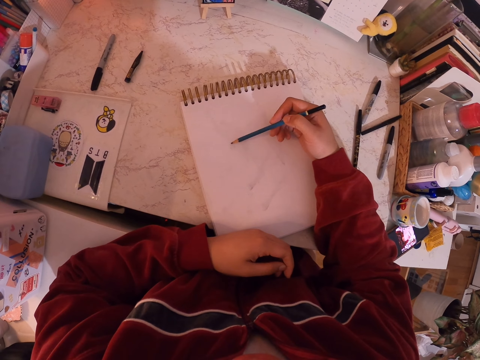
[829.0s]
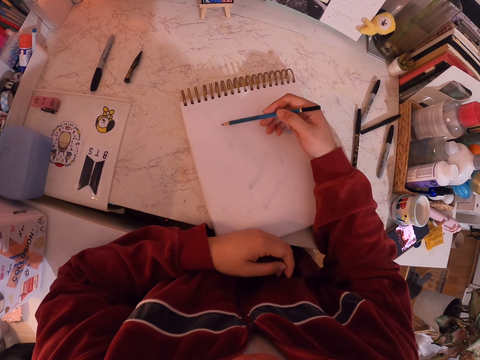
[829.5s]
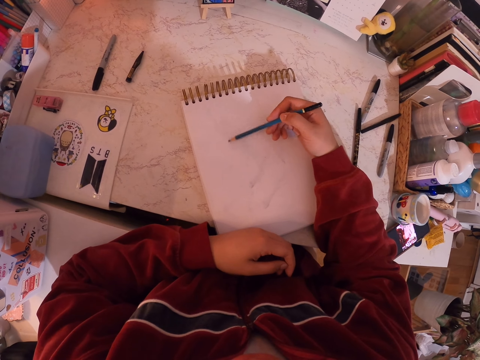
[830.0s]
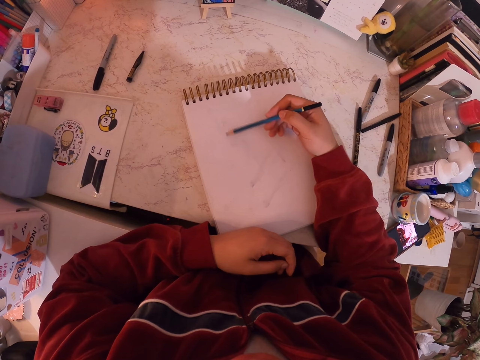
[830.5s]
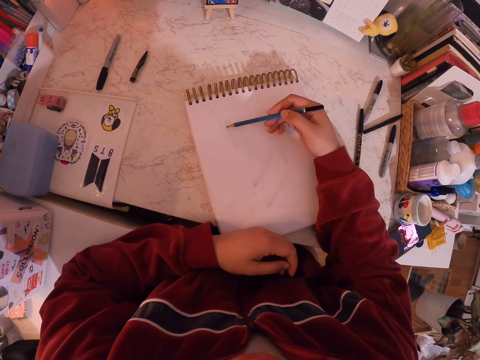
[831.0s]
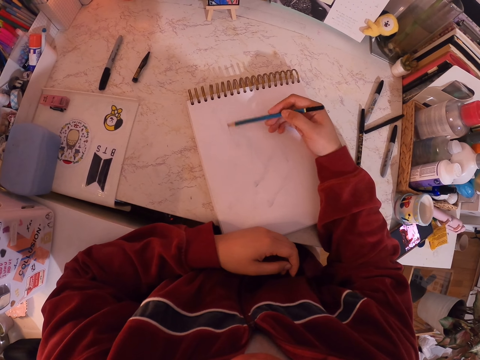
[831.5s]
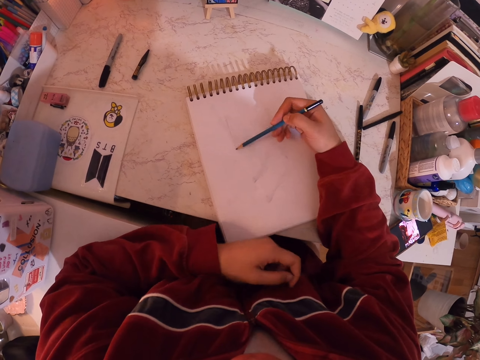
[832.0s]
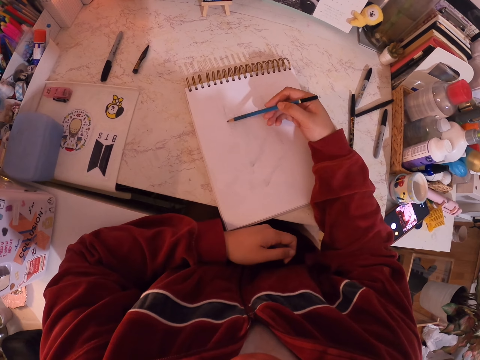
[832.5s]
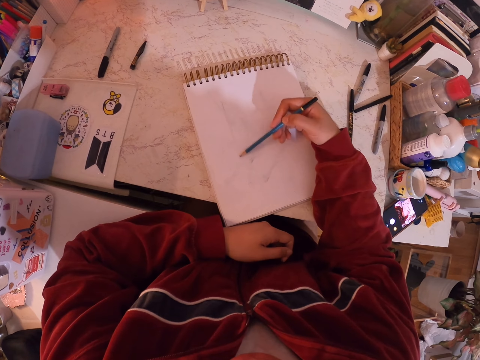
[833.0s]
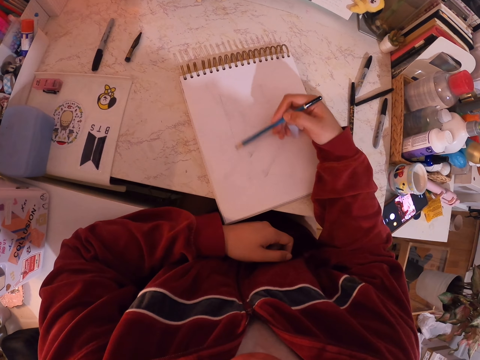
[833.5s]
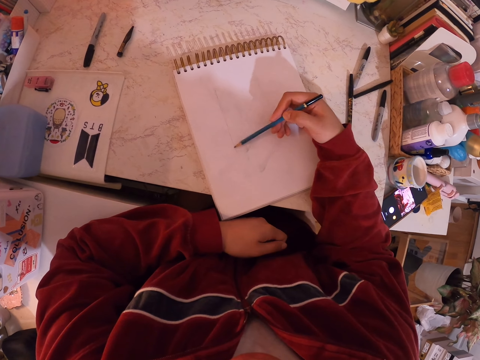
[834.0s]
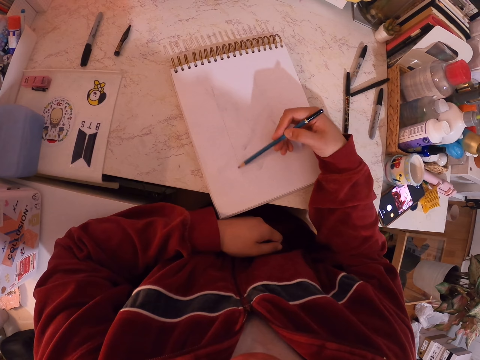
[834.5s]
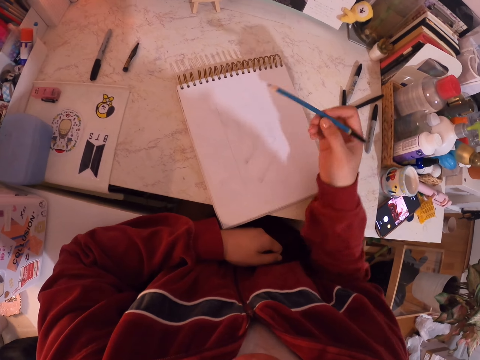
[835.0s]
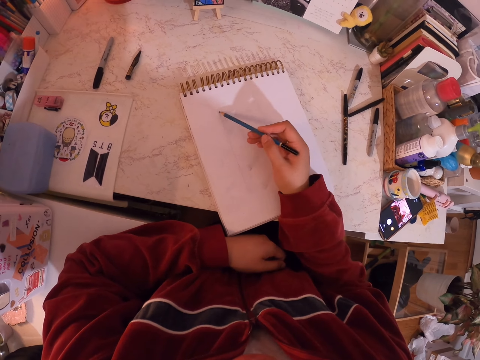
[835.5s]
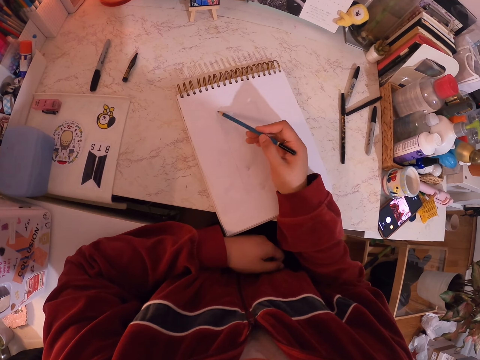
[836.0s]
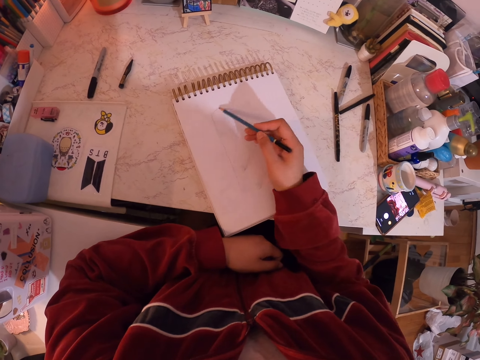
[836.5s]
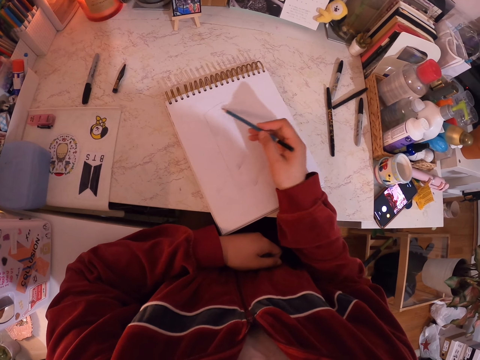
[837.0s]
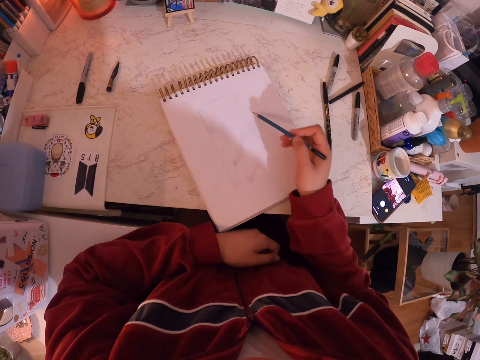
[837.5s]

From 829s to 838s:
The camera wearer draws a sketch on the pad with a pencil.

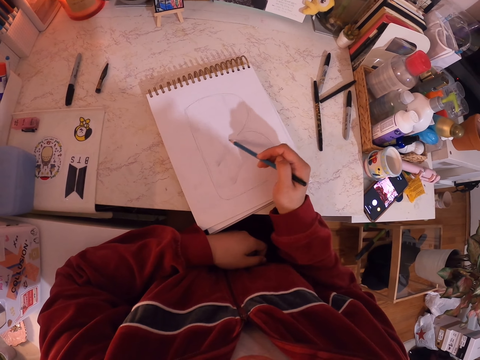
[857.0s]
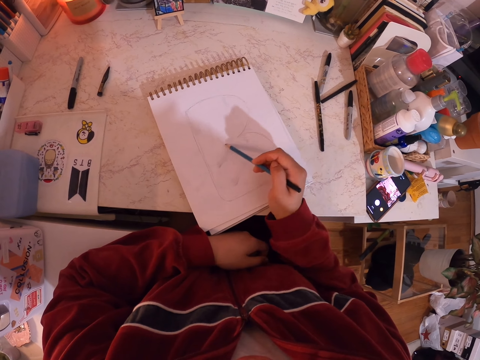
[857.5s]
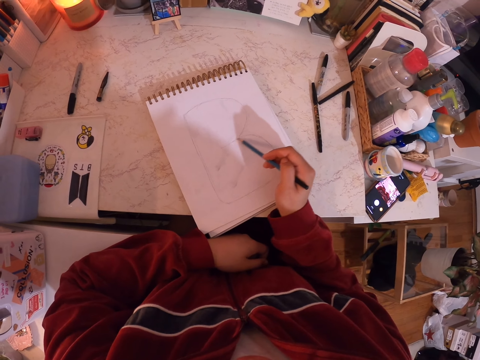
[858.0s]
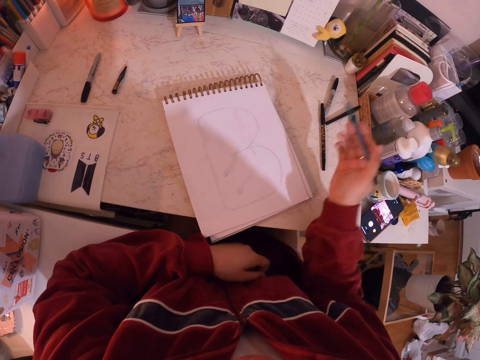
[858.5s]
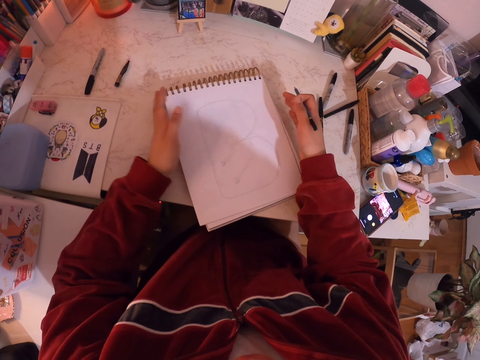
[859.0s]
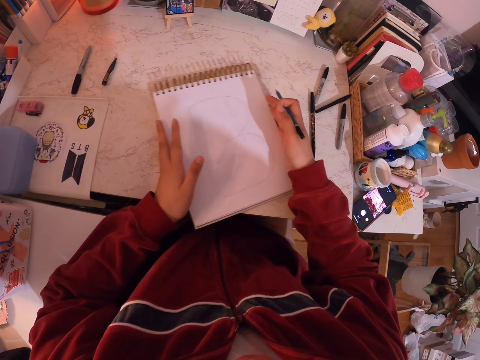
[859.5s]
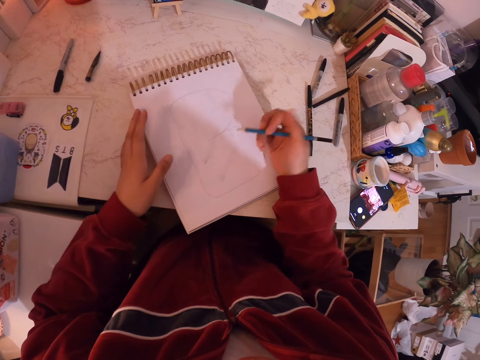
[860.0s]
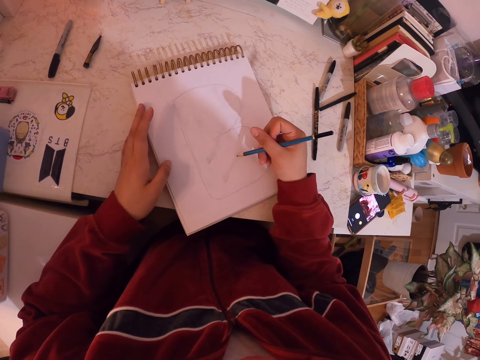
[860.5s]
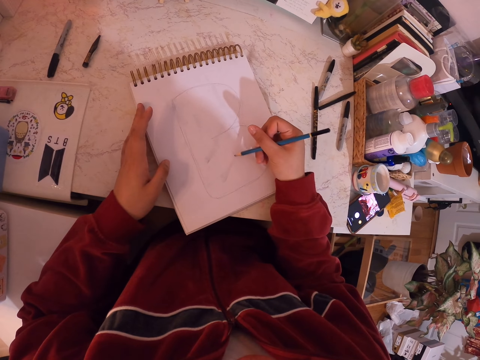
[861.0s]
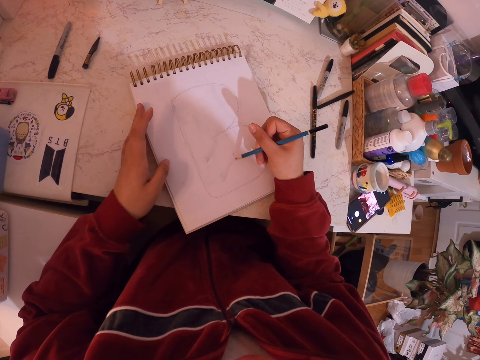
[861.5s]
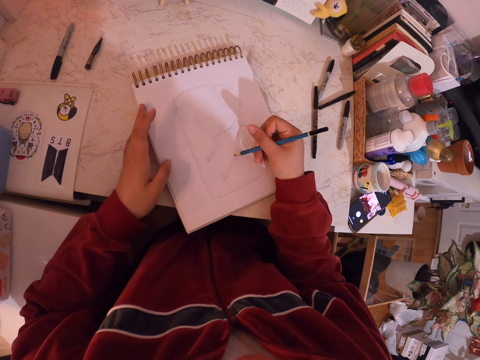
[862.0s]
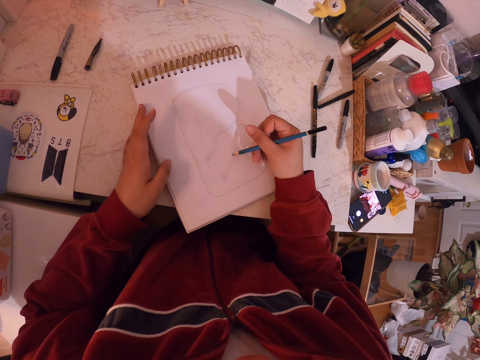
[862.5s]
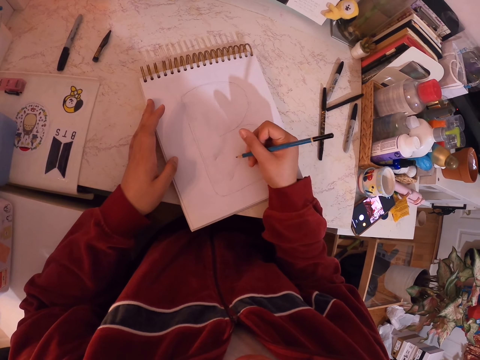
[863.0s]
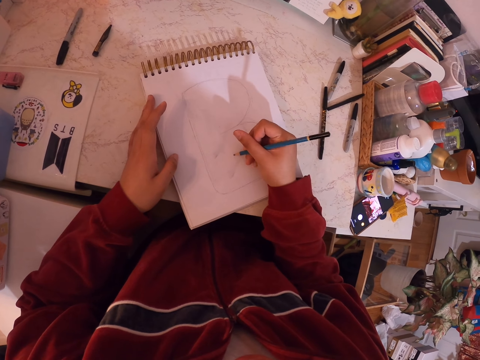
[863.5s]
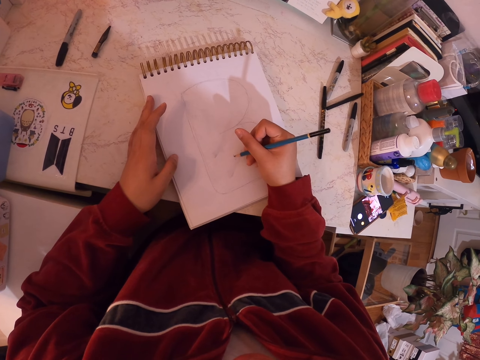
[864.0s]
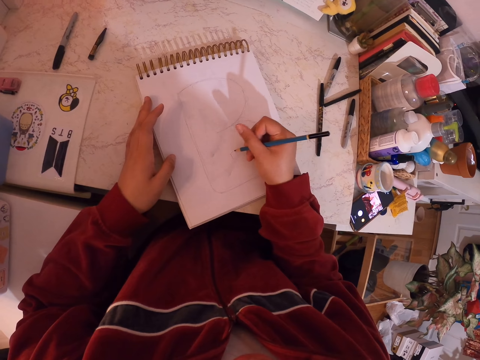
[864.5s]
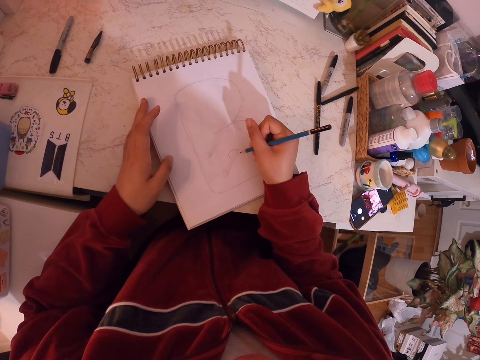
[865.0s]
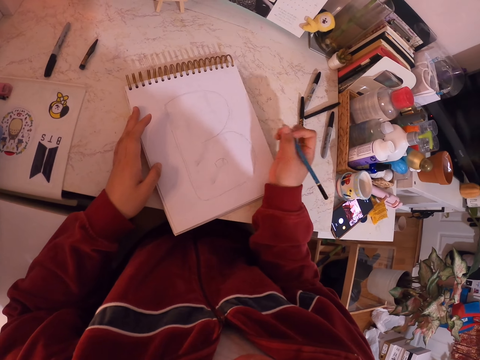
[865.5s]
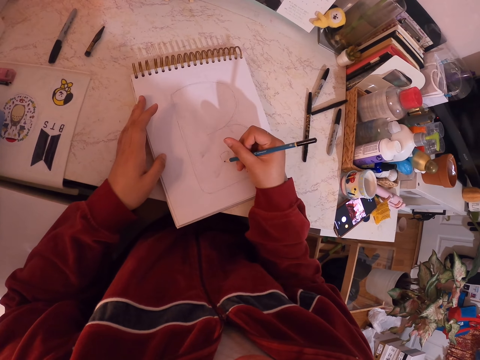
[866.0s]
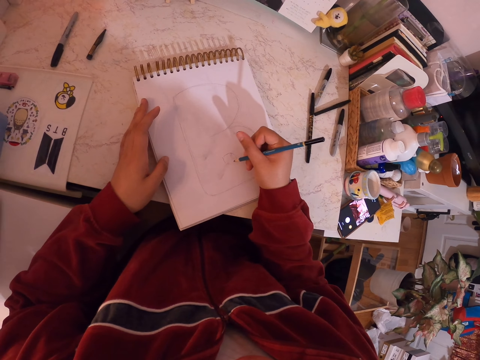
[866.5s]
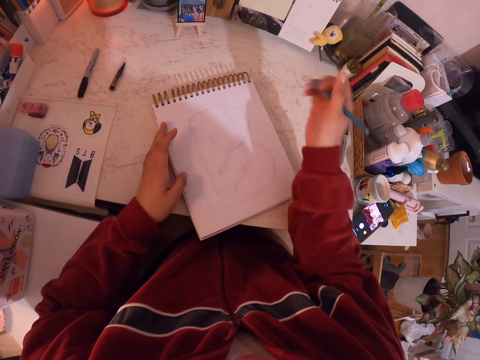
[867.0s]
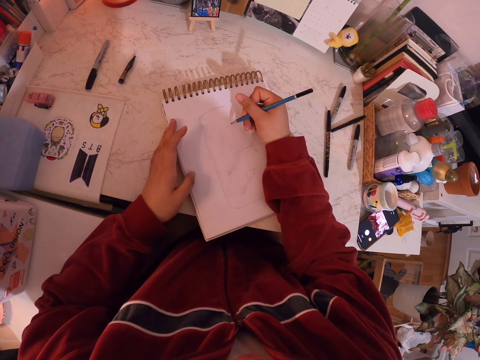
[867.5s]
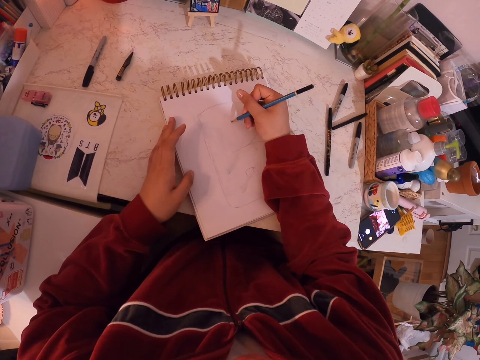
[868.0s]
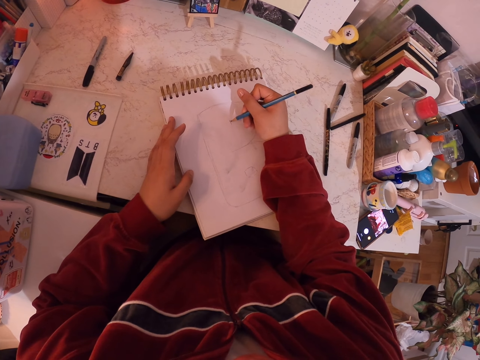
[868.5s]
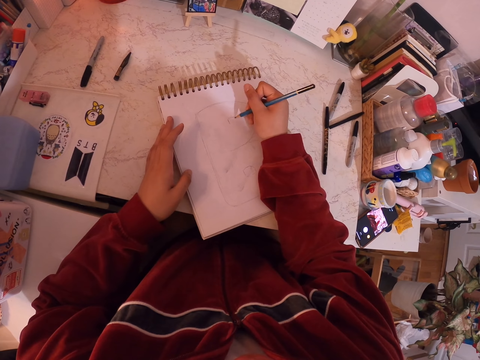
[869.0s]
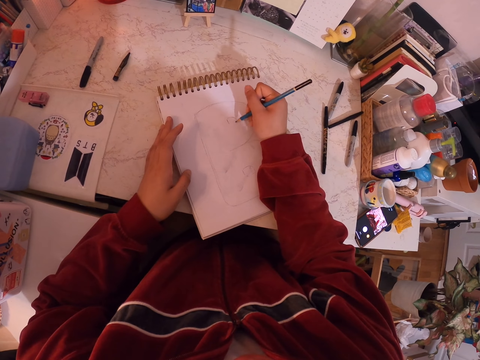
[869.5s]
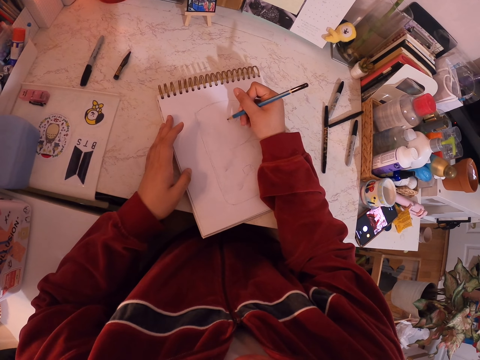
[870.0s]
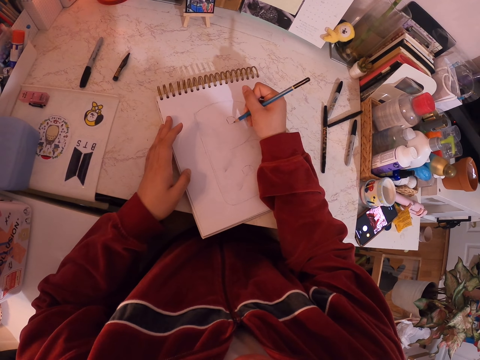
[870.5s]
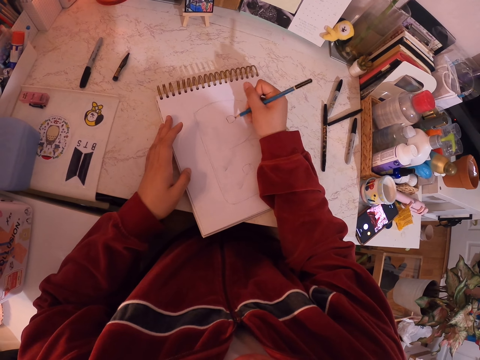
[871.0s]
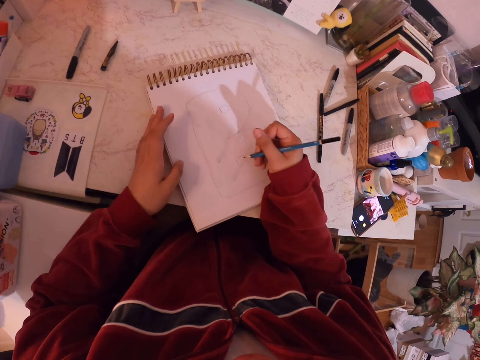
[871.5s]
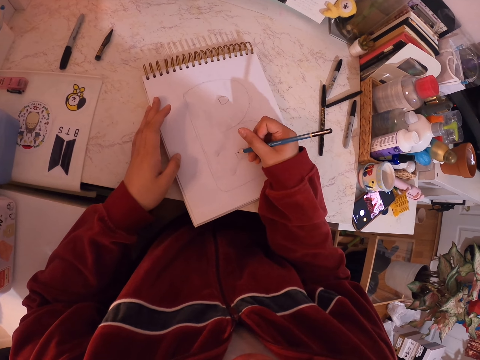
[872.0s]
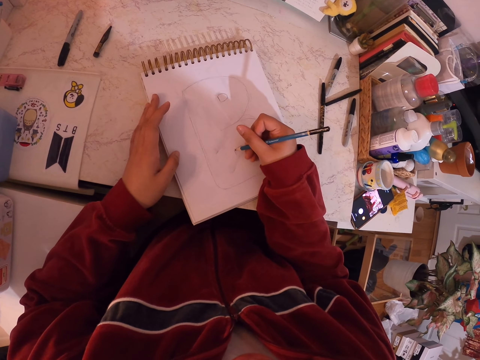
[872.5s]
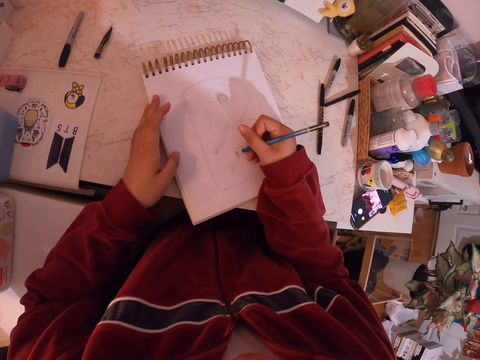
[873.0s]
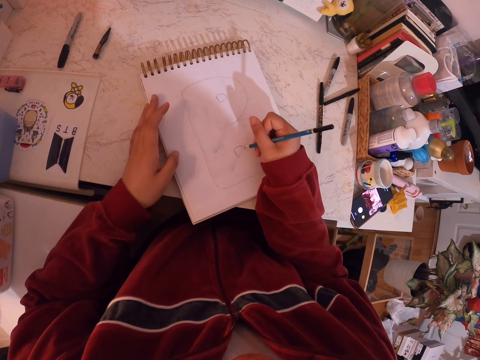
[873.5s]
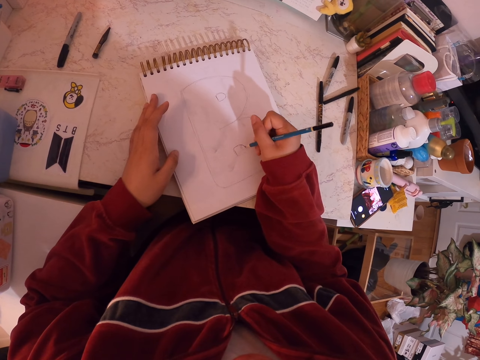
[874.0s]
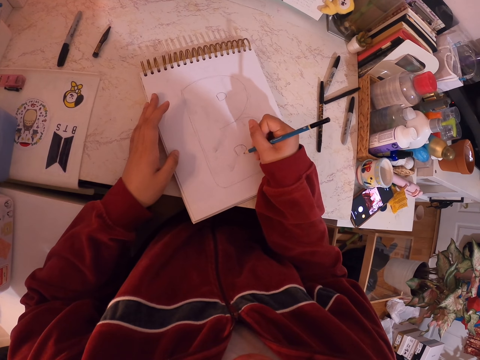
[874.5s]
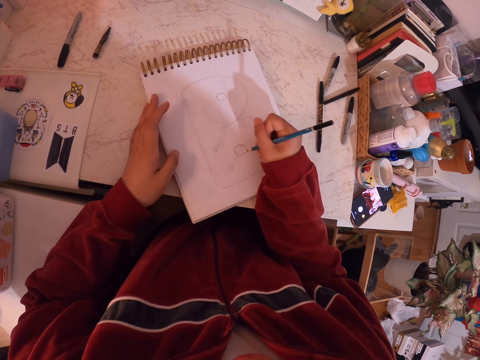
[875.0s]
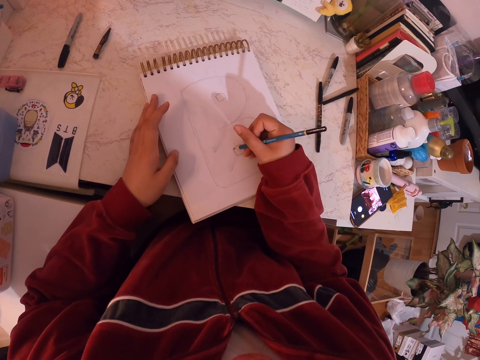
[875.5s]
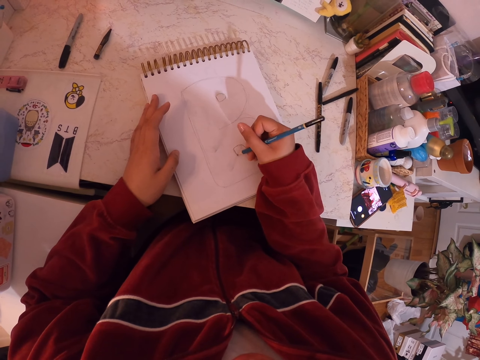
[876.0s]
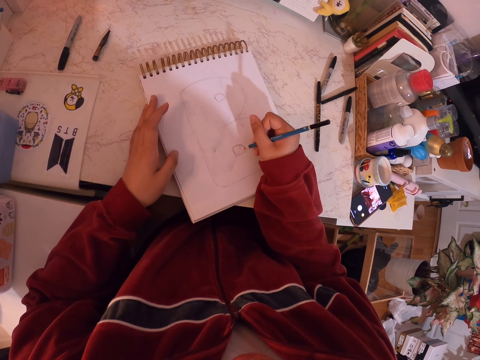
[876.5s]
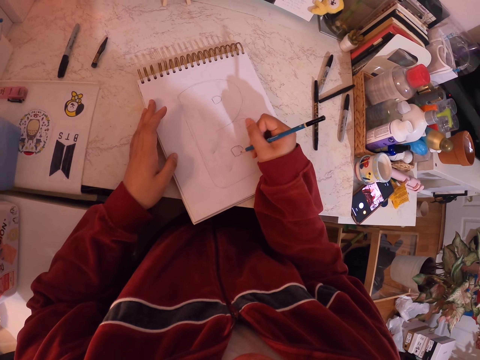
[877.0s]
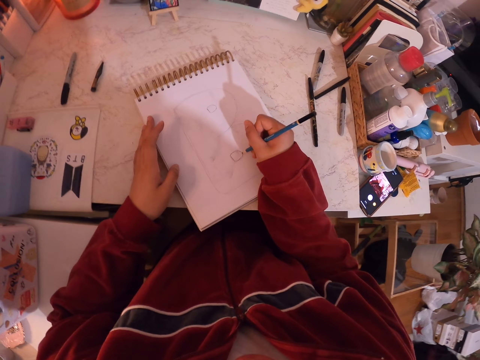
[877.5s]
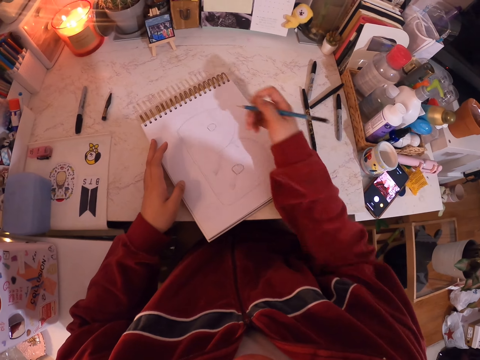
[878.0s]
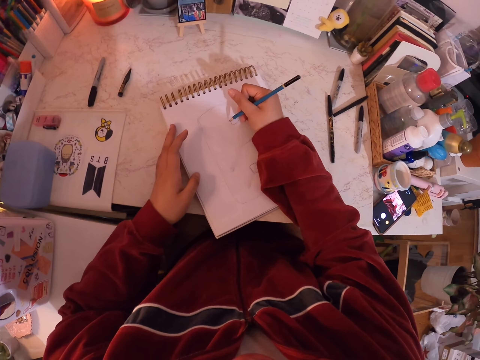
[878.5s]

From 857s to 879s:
The camera wearer draws on the pad. They hold the pad. They draw on the pad.
